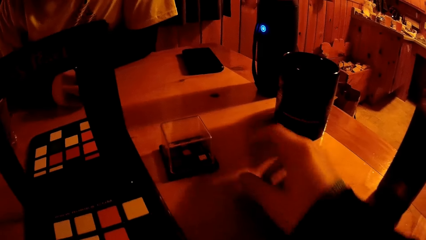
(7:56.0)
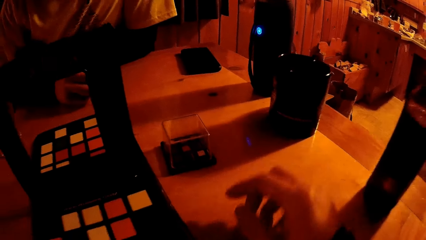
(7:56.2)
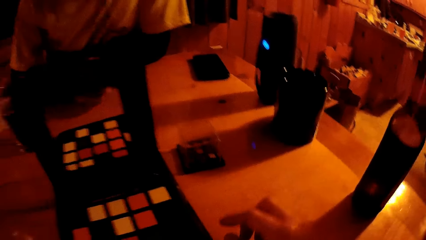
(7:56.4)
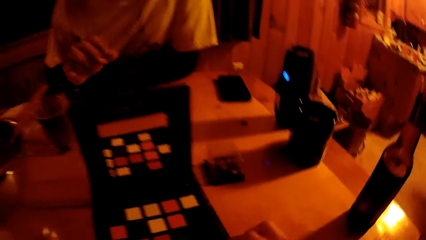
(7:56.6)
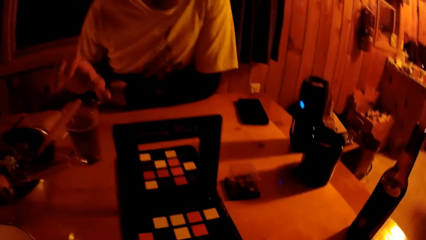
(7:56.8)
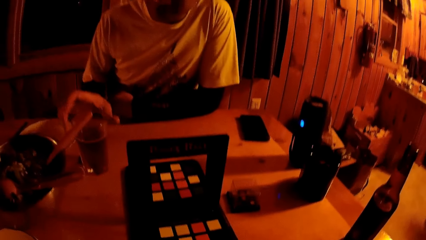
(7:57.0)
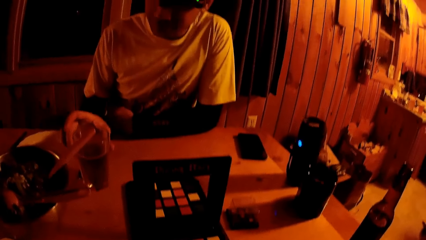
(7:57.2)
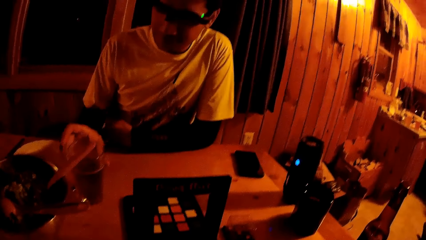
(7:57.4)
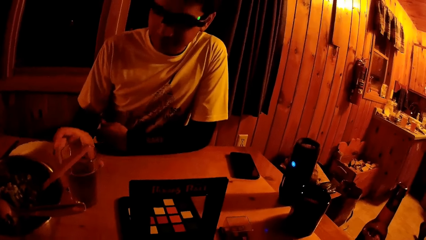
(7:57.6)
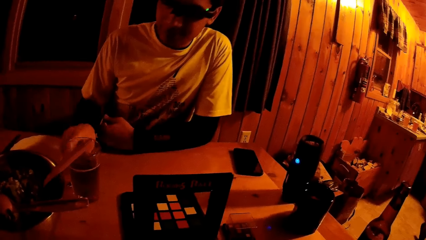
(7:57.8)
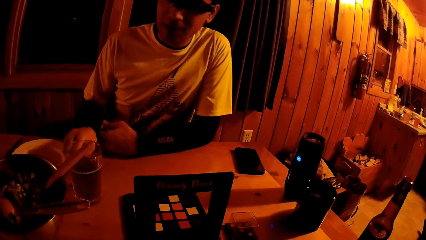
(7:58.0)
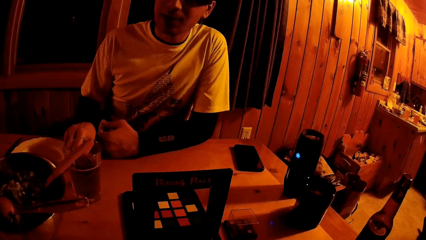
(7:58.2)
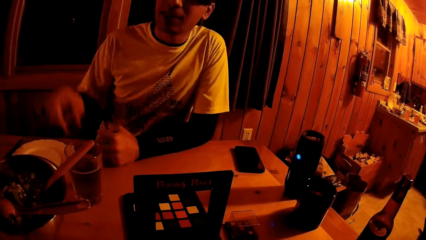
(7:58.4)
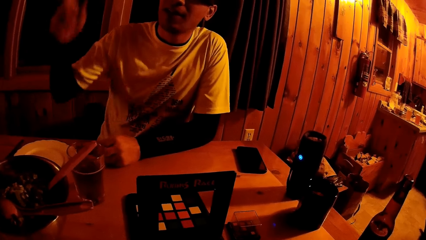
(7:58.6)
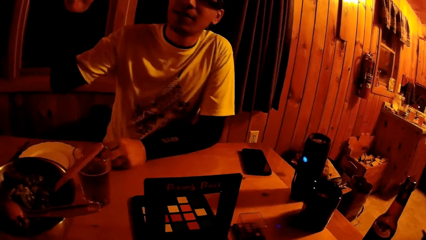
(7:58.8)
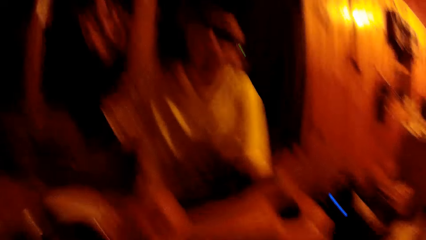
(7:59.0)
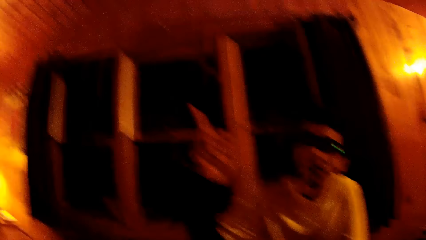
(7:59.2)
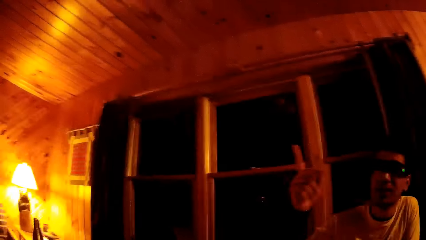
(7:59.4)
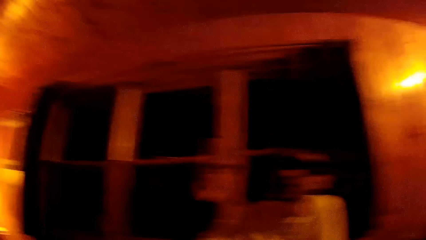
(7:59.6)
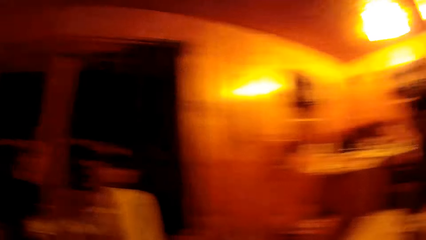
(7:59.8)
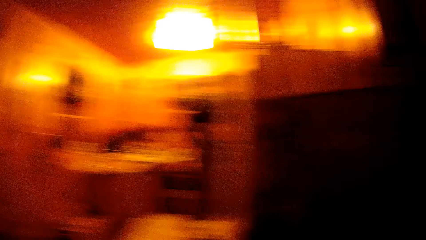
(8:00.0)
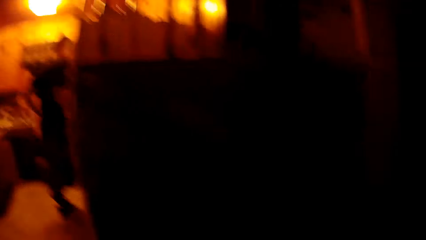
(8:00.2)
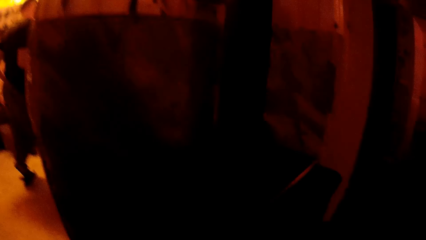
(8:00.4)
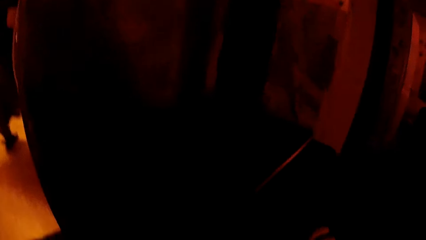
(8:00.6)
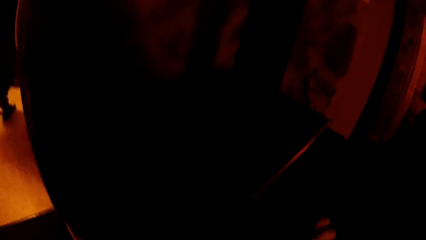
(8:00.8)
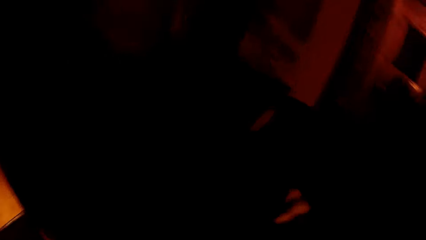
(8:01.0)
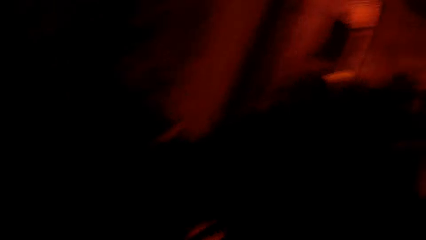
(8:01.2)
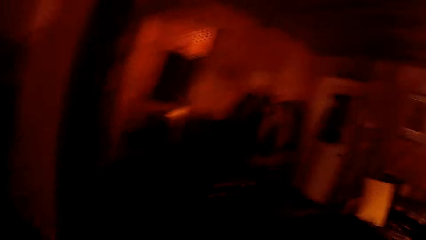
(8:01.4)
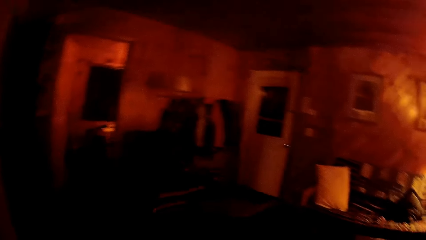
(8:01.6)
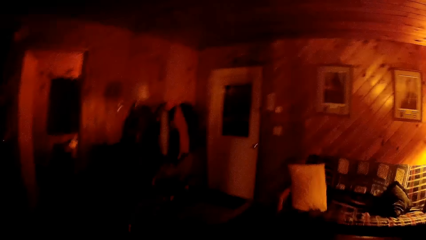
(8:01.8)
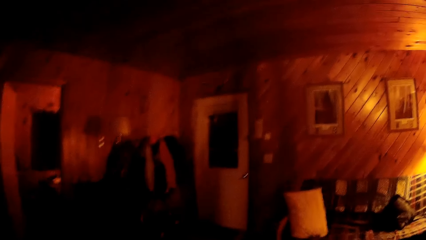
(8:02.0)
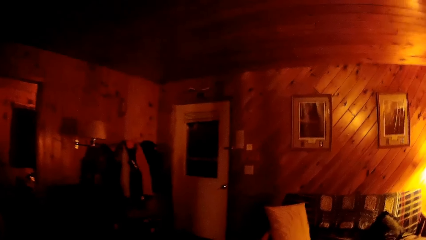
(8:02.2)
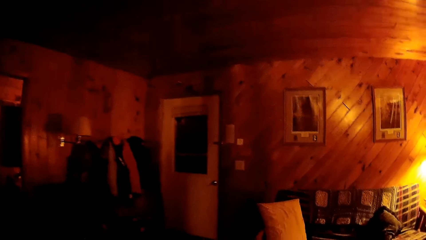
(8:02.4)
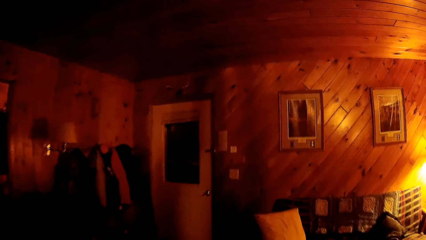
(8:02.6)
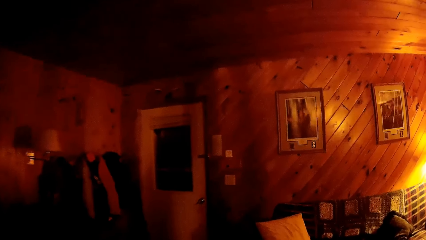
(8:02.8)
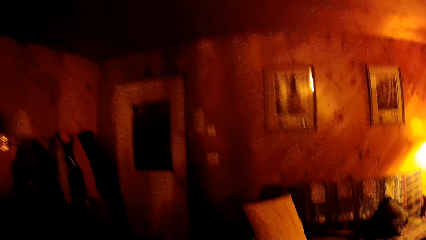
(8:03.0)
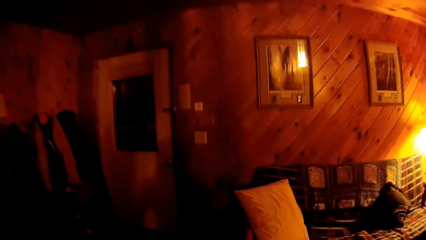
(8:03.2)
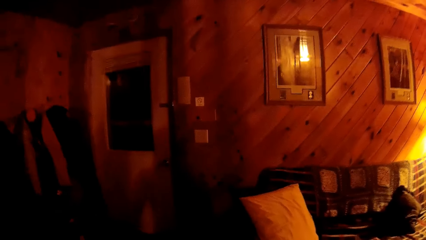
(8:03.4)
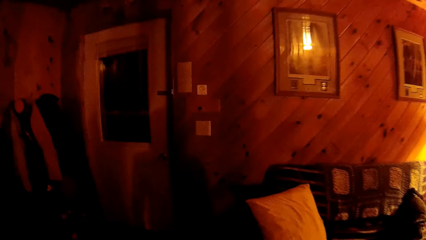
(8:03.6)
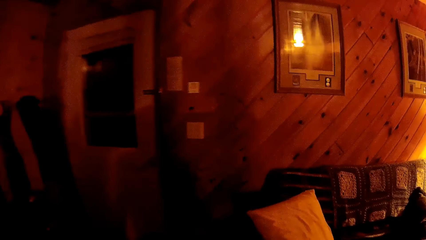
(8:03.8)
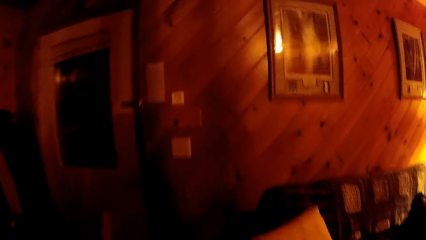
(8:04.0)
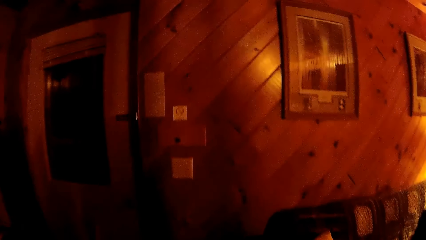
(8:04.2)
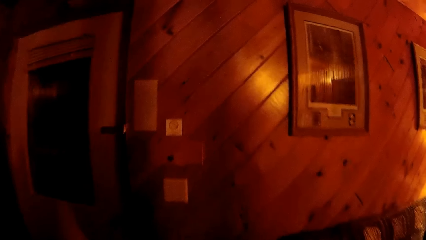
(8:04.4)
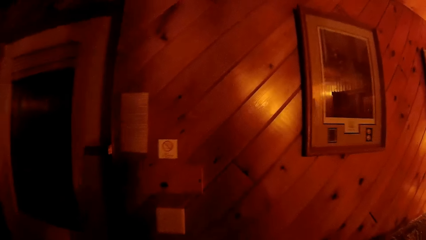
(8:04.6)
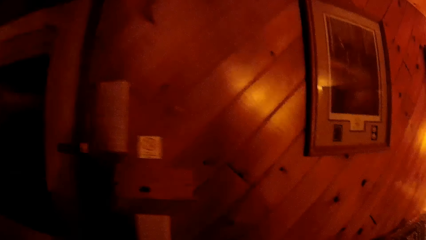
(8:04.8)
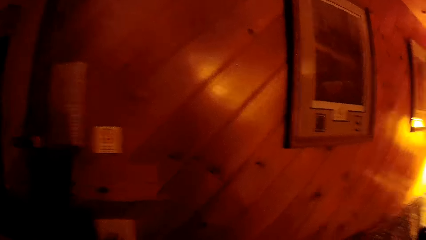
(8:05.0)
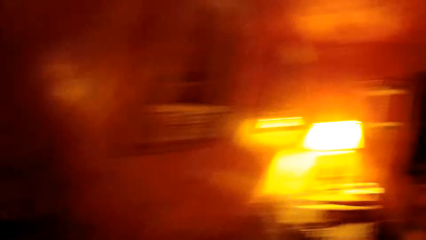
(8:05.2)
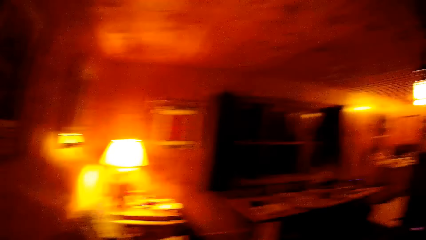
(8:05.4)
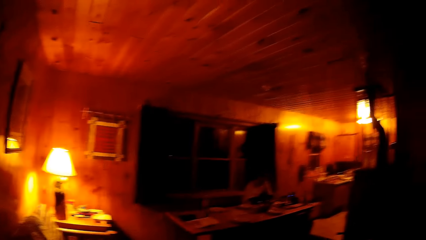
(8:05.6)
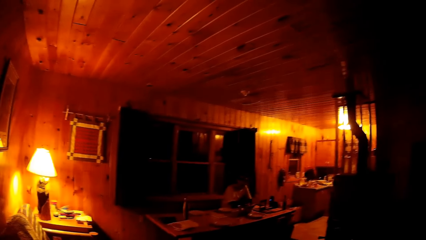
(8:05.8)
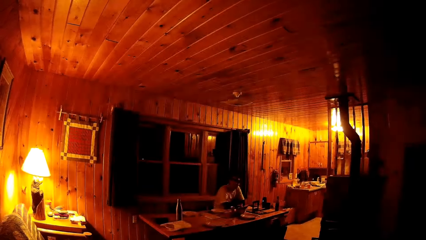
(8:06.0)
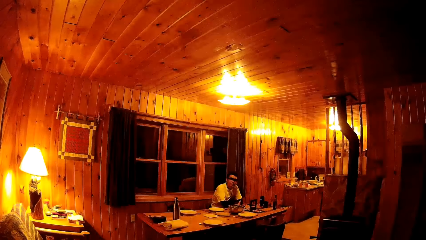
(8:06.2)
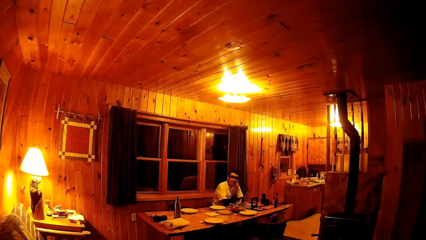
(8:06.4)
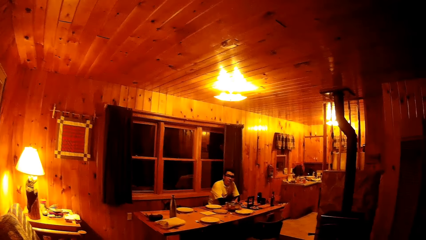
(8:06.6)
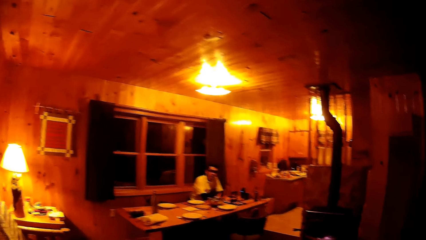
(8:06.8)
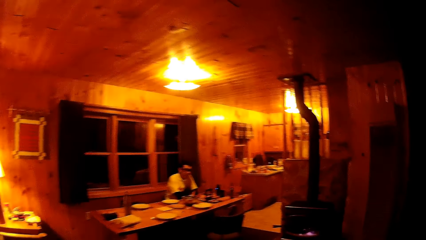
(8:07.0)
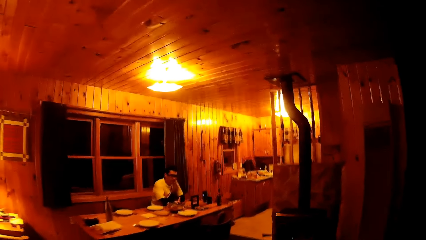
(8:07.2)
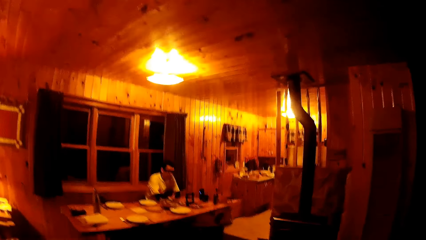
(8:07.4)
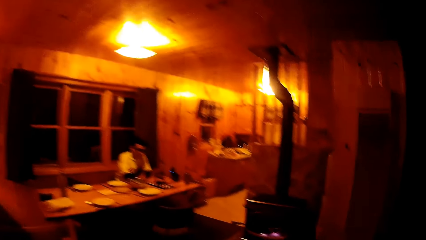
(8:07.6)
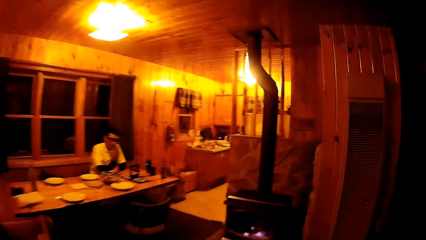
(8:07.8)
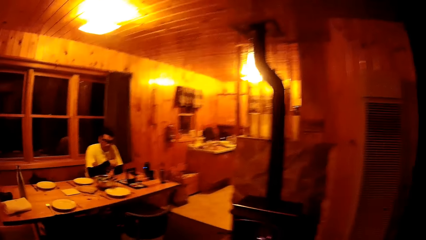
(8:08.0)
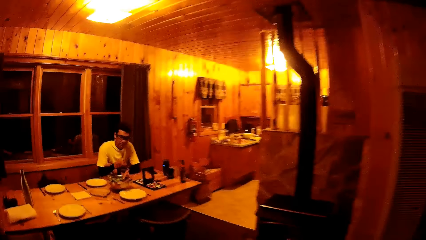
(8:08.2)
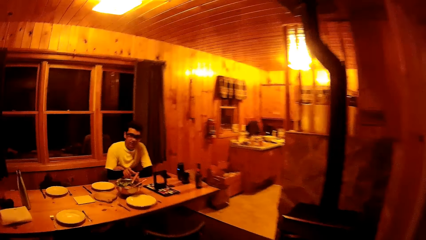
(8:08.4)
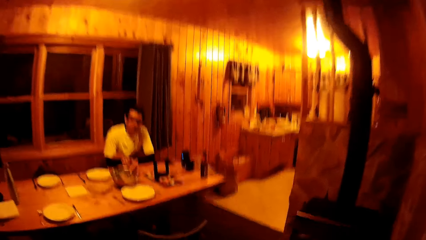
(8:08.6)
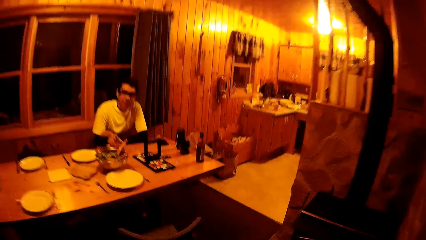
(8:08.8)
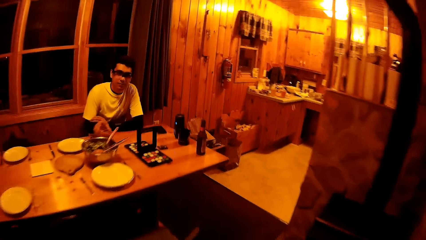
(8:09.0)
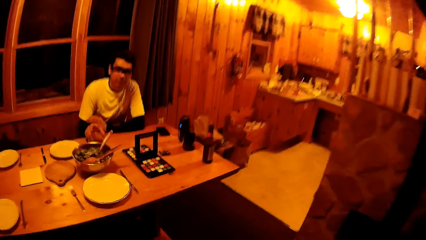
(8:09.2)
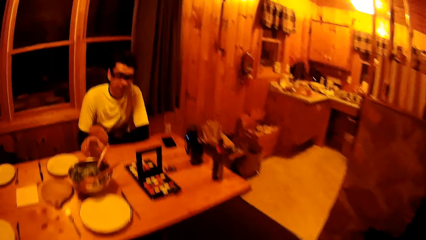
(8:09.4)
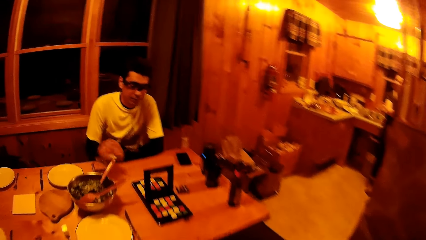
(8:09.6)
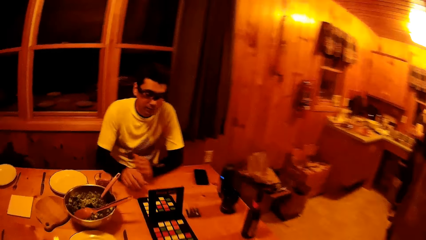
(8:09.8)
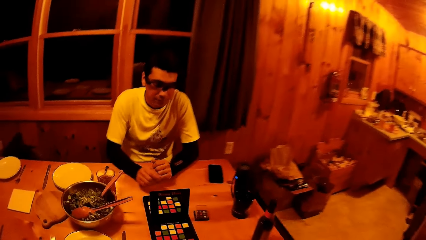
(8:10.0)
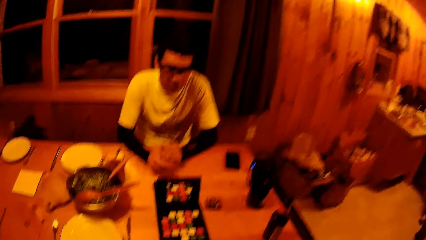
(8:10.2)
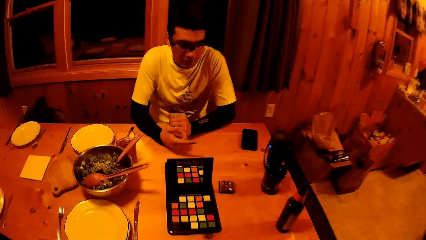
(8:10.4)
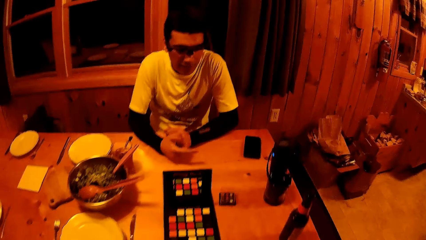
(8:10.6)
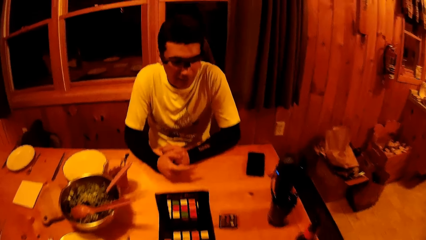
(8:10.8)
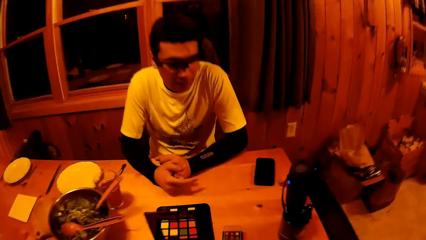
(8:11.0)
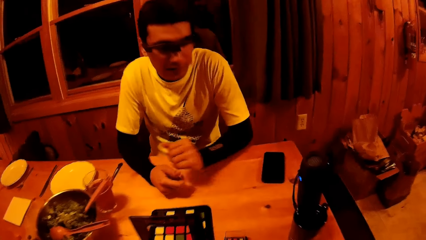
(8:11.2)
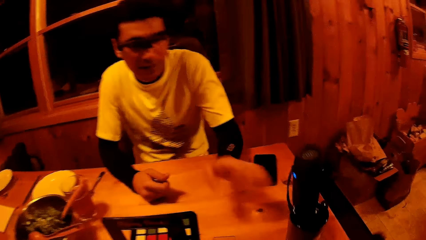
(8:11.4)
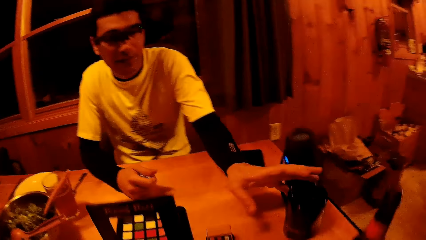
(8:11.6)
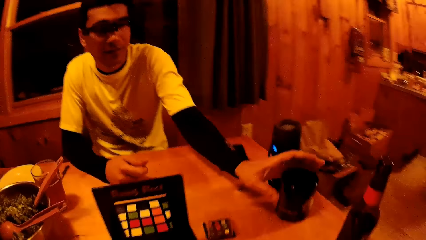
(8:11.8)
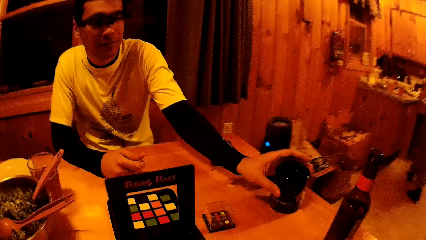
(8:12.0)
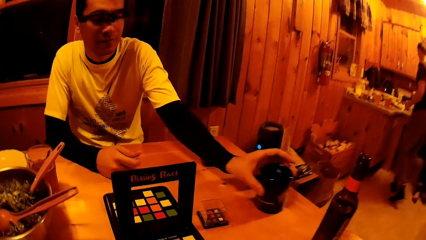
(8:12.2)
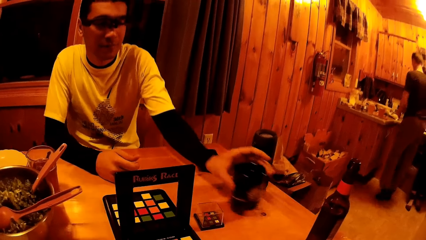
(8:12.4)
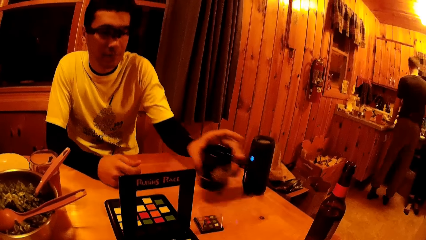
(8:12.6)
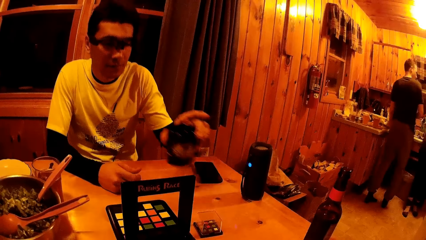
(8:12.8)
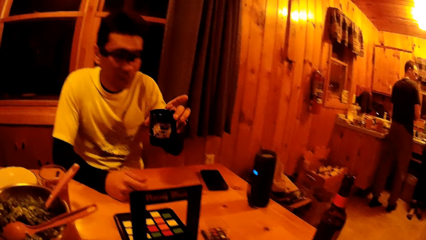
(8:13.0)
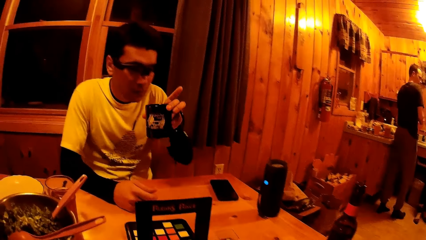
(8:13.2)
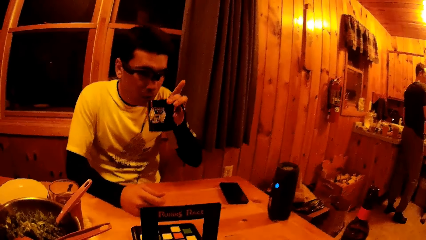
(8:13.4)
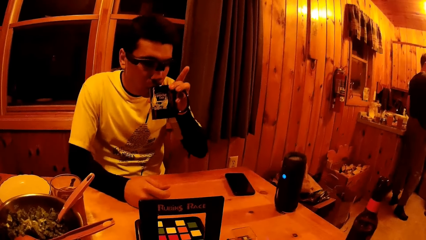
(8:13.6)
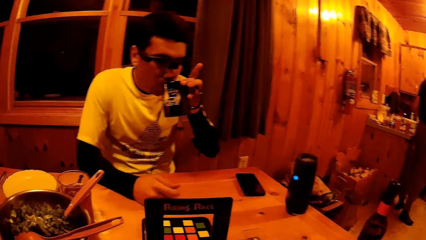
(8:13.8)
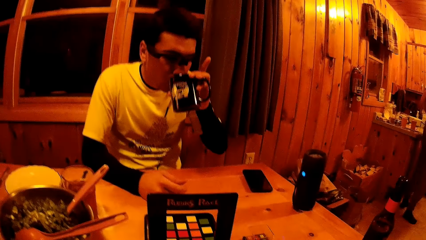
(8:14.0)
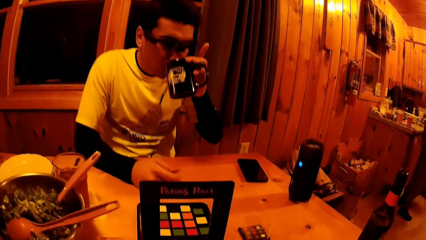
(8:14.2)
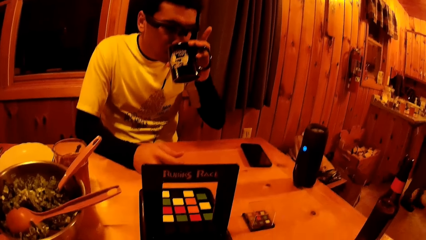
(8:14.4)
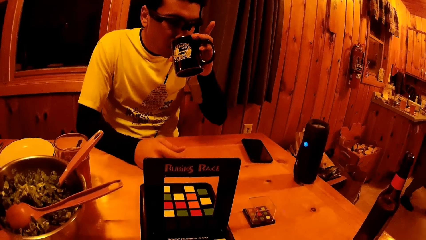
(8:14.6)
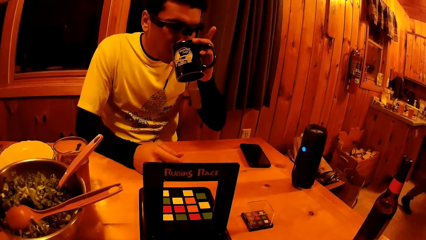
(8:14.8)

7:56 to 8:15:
The man touches the glass. The man moves the cup on the table with his right hand. The camera wearer walks away from the table. They walk towards the door. The man moves the cup on the table with his right hand. The man picks up the black cup on the table with his left hand. The man touches the cup. Another man picks up a spoon on the countertop with his left hand. The first man drinks from the cup in his left hand.
